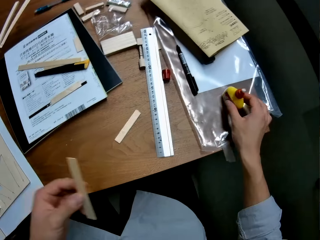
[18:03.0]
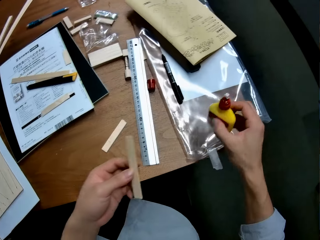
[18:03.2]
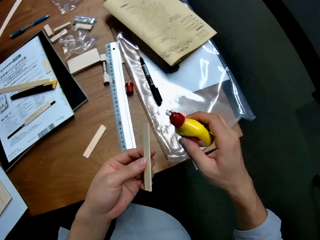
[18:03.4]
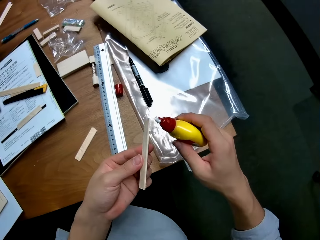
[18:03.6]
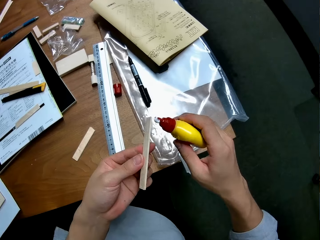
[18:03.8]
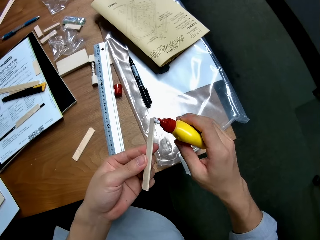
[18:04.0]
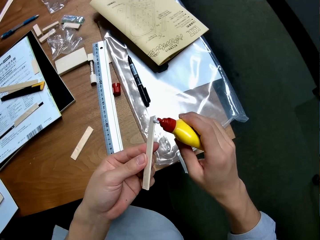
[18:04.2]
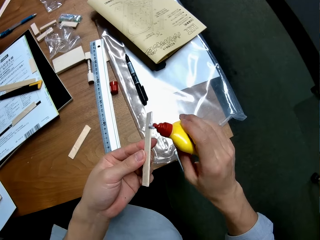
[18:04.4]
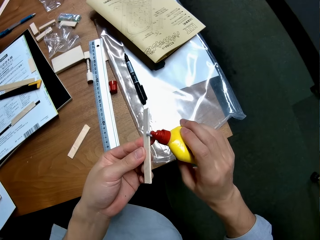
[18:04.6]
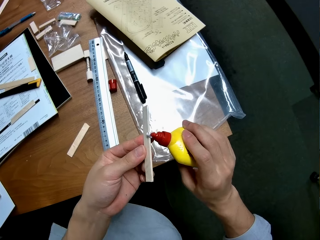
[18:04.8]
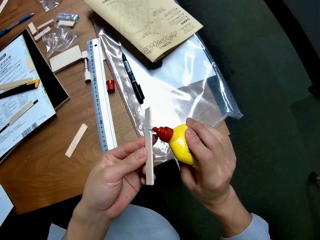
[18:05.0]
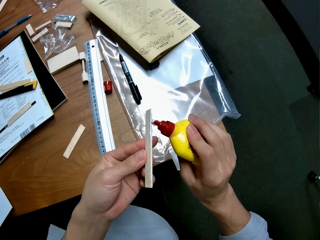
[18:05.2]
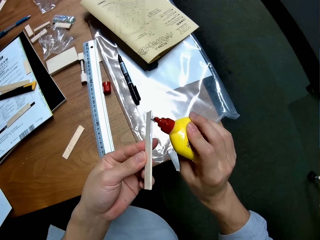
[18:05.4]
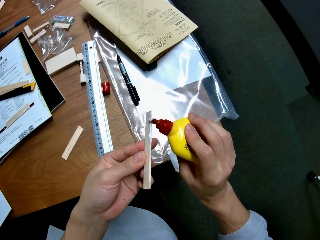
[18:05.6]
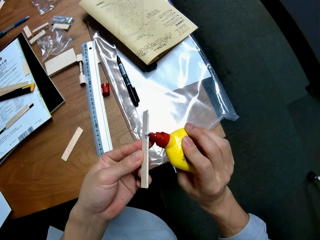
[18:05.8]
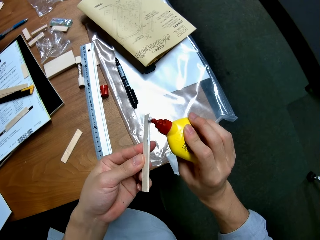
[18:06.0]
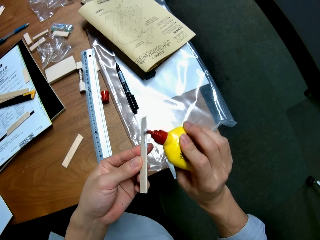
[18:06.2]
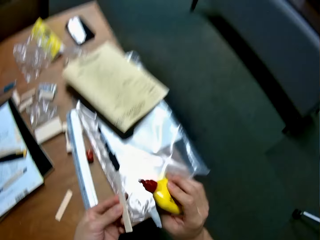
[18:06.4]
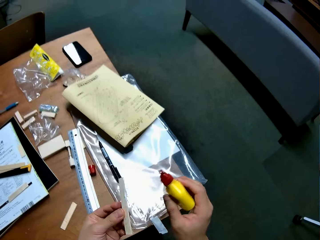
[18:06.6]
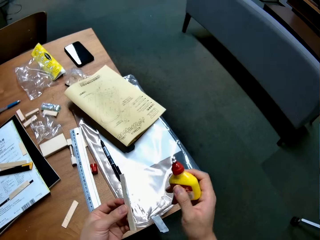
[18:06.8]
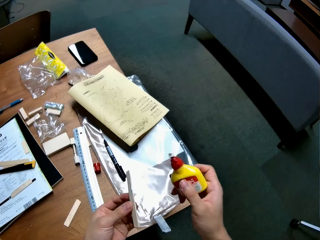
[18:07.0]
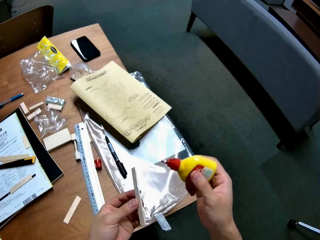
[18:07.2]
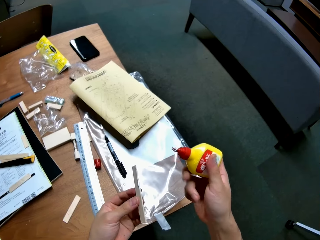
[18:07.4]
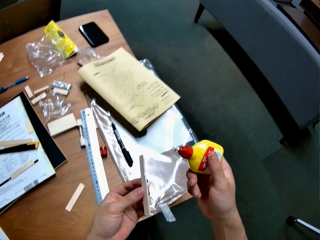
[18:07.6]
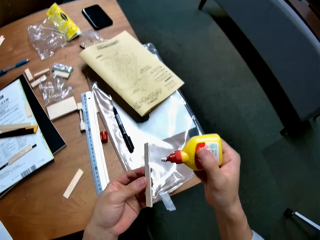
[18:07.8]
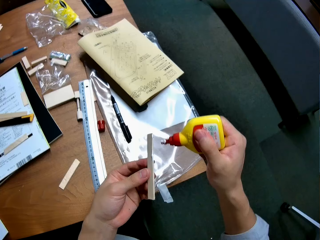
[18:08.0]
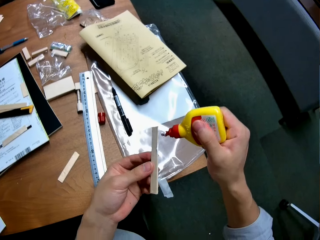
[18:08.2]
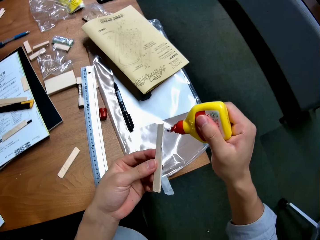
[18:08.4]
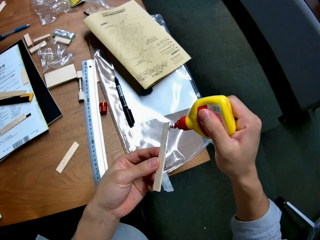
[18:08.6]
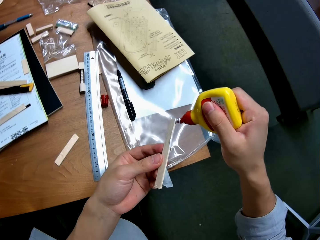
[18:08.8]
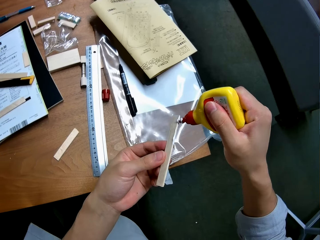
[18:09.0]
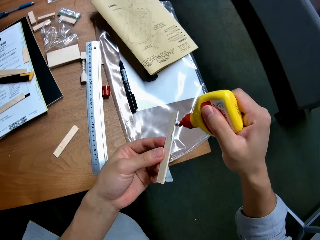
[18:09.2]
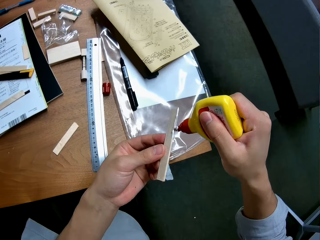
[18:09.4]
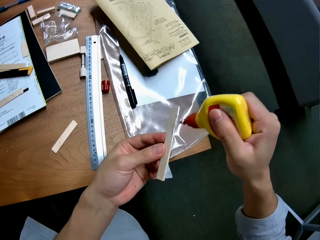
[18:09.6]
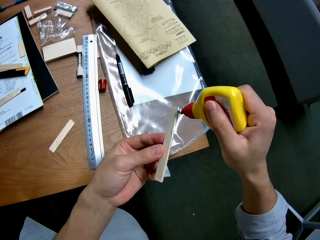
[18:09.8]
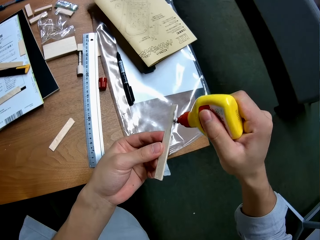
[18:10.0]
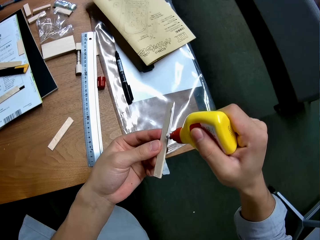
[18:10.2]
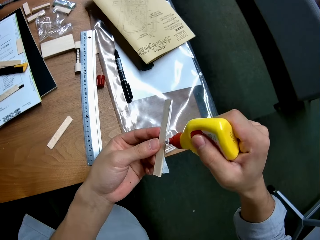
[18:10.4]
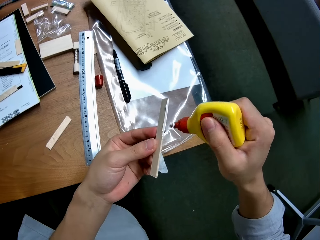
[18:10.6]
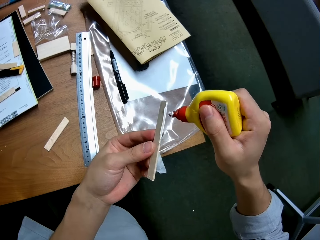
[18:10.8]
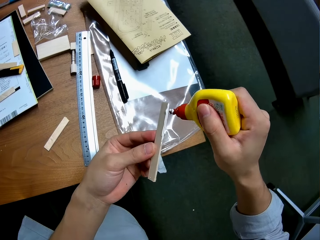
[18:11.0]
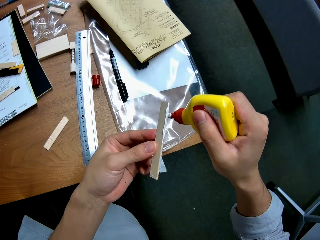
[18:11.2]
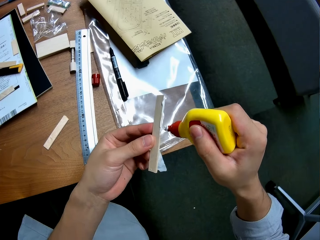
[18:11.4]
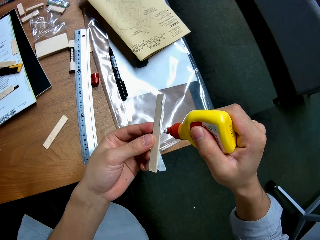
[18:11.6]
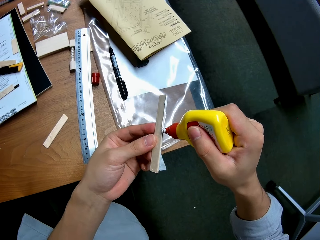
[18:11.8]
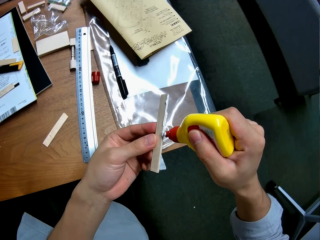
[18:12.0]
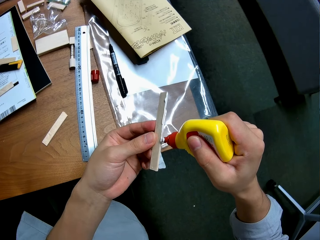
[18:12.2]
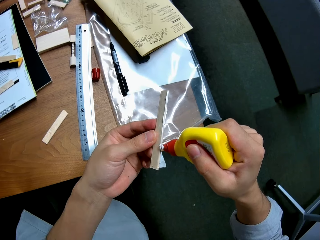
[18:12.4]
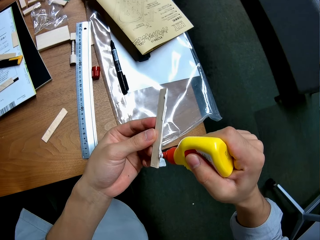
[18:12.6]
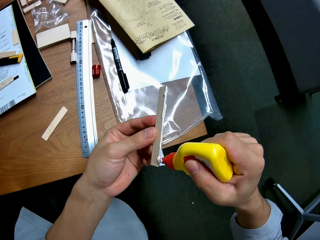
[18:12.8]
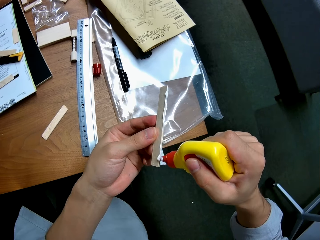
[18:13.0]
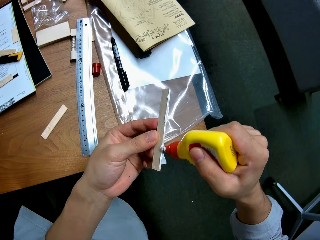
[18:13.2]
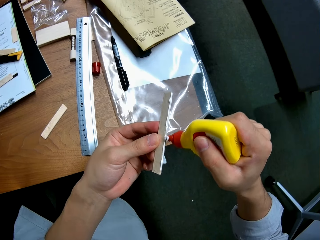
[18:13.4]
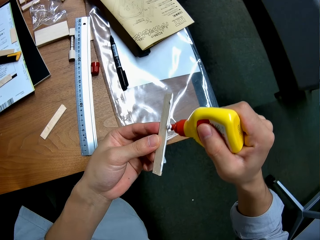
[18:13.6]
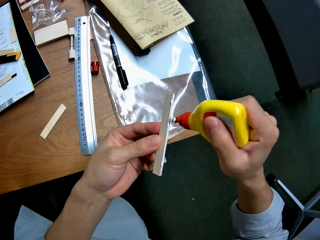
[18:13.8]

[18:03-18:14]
The camera wearer picks up the glue from the table. They put glue on the piece of wood.

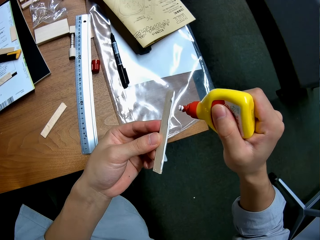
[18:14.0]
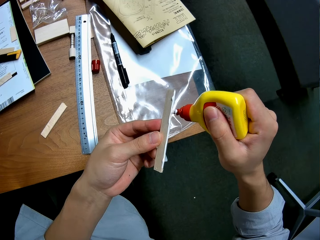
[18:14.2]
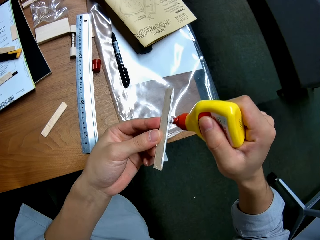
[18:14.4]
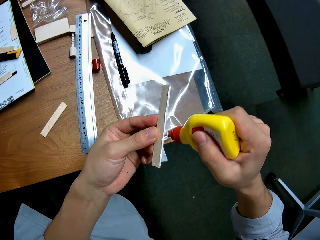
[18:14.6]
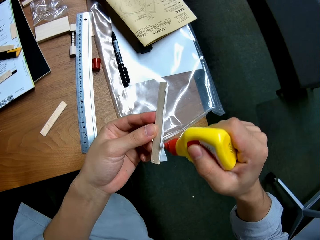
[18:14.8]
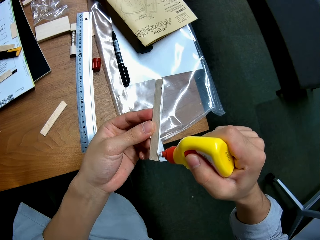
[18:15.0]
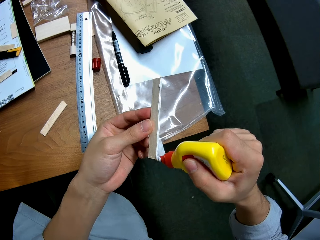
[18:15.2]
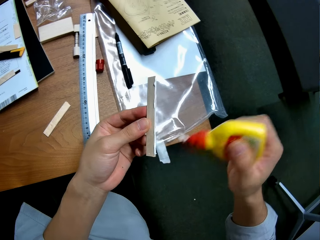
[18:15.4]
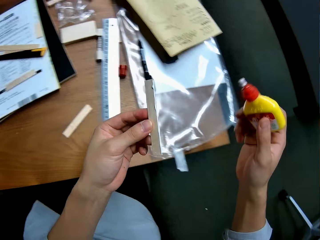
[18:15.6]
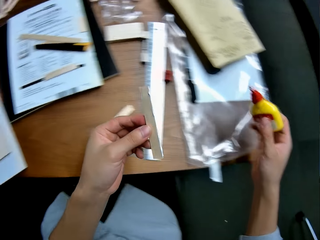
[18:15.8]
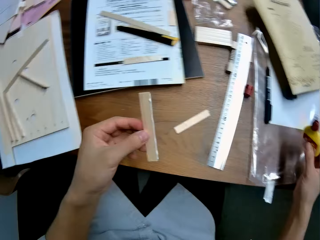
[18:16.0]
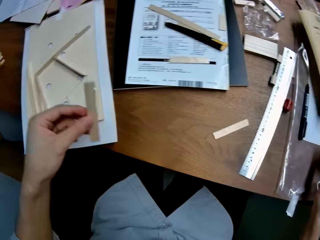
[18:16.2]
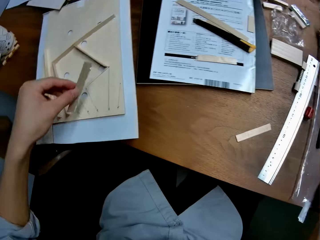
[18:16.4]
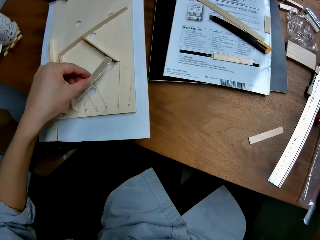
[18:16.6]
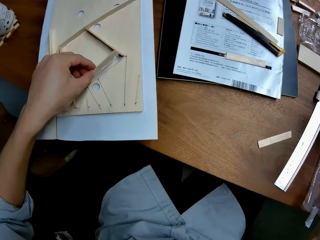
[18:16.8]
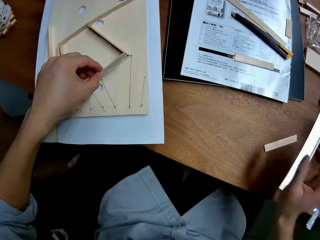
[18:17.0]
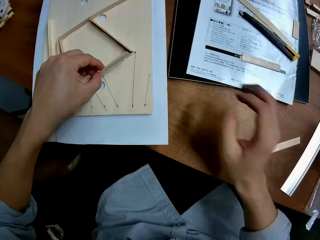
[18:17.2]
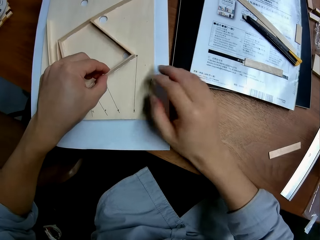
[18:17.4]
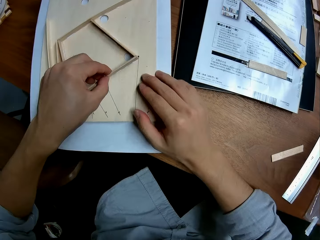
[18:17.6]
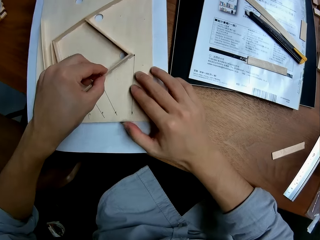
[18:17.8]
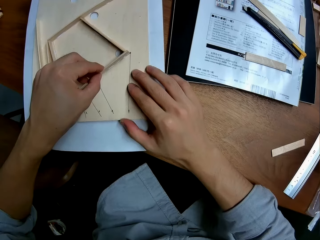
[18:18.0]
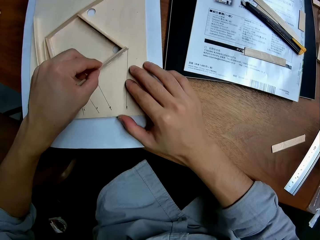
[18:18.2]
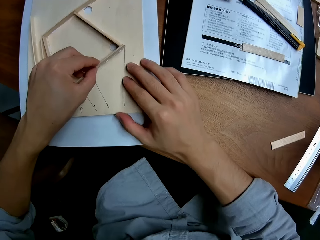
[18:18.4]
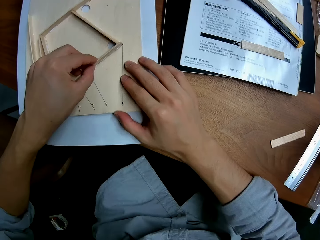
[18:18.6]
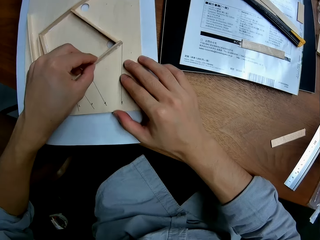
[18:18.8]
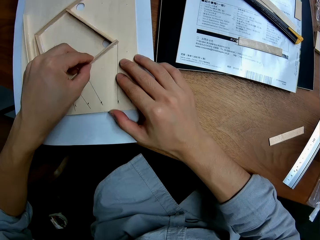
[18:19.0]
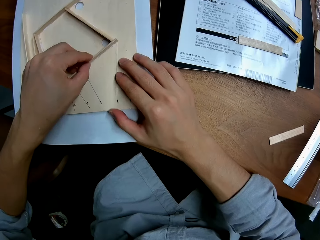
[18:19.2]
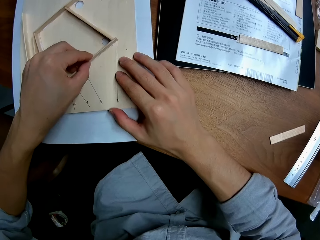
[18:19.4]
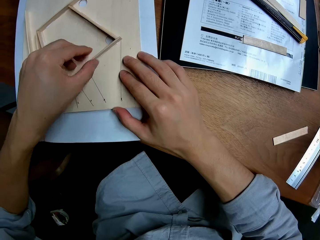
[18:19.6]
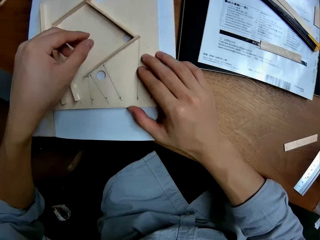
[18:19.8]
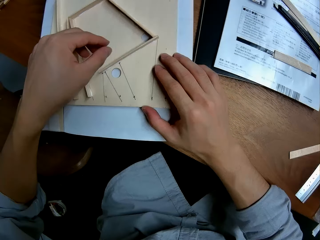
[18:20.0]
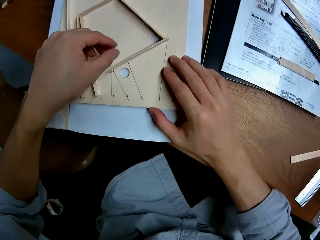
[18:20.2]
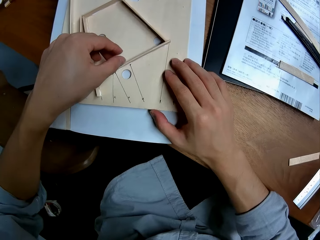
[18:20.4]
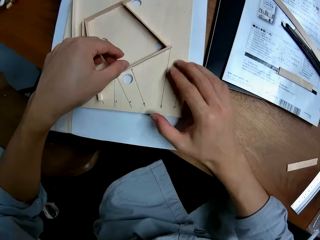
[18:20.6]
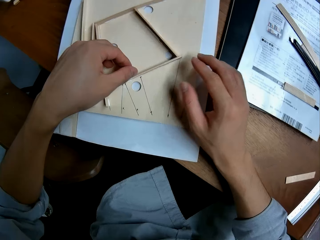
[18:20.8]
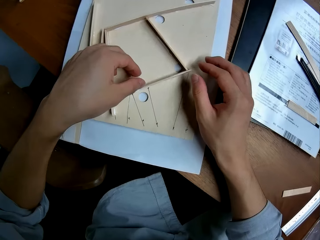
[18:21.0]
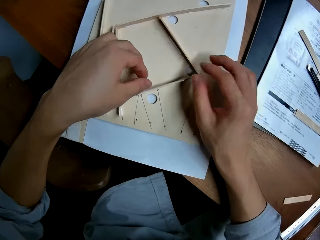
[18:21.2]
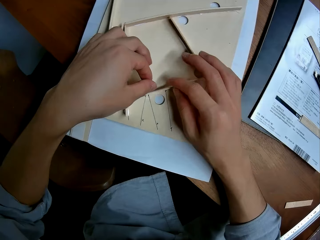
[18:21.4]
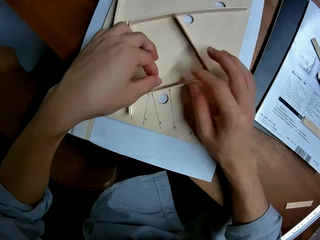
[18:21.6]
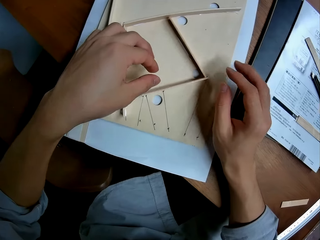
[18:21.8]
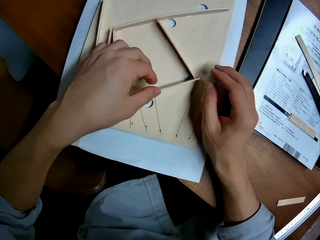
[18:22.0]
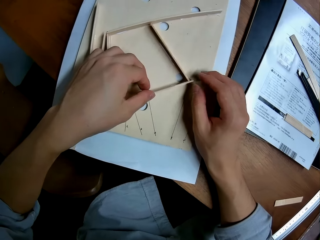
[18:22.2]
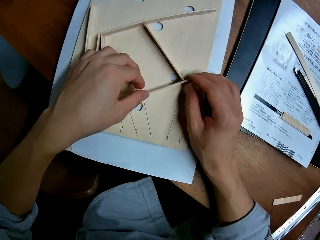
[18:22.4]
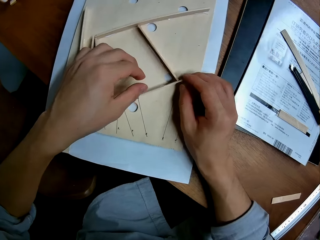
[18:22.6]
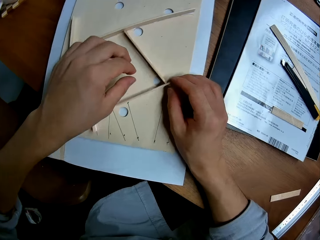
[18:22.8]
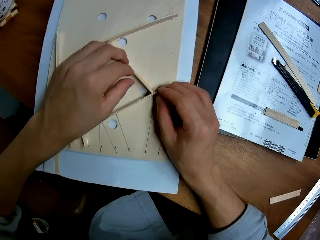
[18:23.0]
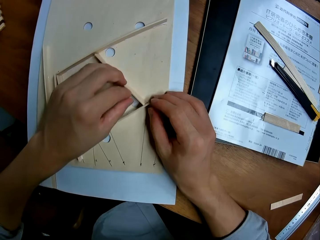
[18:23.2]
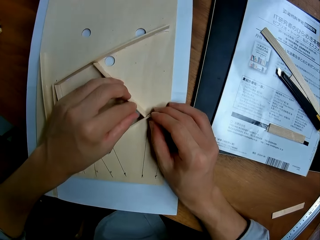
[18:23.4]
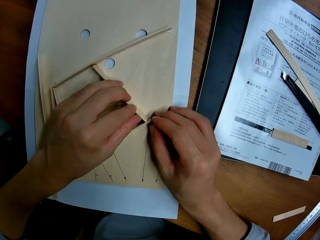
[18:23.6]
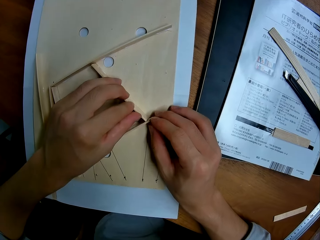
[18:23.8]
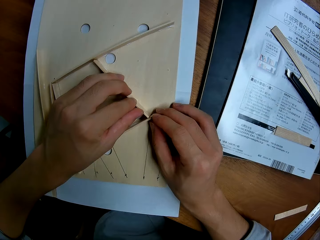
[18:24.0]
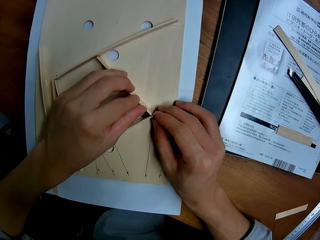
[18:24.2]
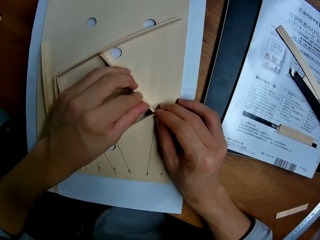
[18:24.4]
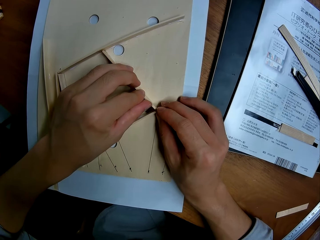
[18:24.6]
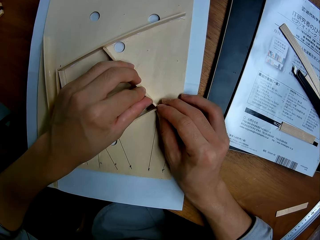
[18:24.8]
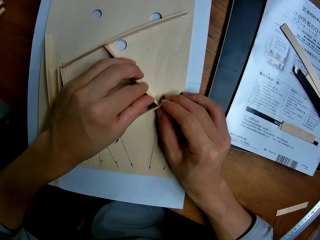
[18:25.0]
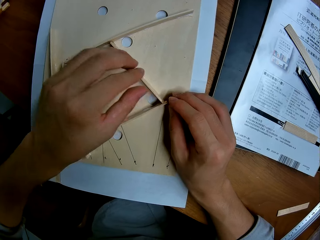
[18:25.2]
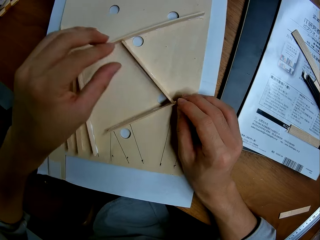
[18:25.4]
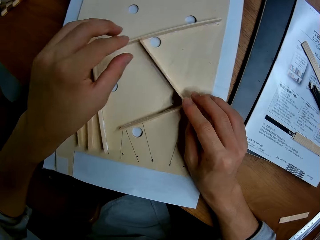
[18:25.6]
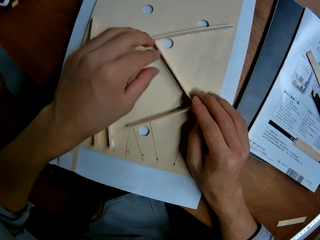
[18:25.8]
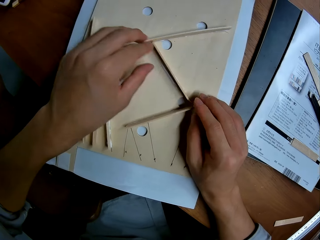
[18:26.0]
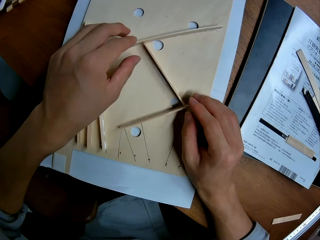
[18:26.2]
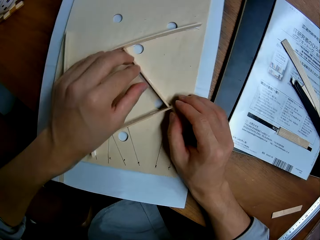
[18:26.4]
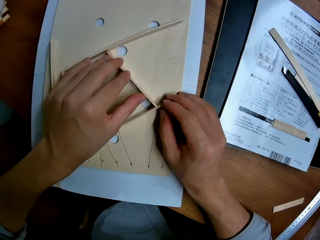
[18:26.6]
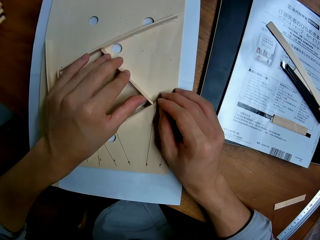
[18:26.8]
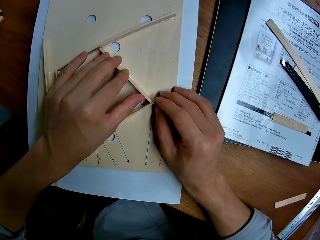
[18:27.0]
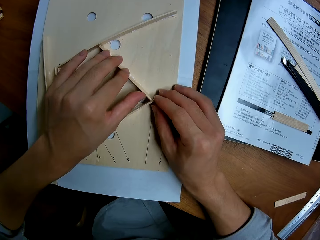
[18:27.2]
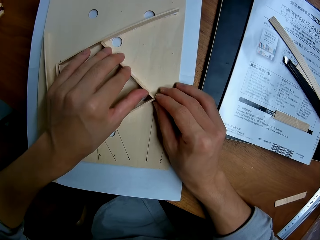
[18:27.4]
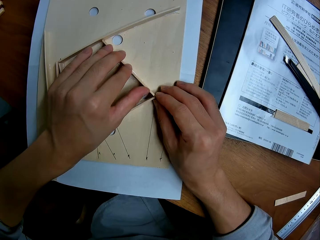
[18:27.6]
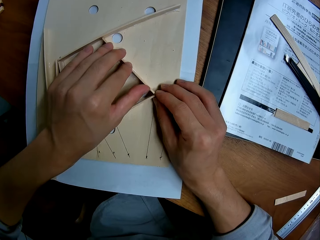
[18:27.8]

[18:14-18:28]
The camera wearer drops the glue on the table. They glue the piece of wood to the wood structure.
